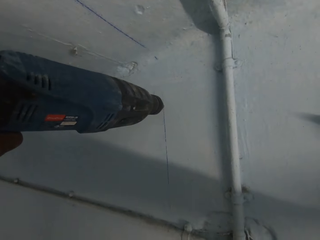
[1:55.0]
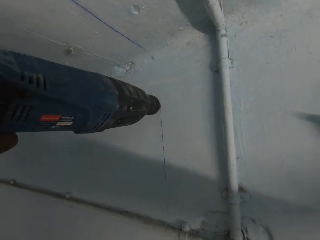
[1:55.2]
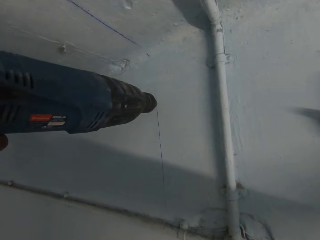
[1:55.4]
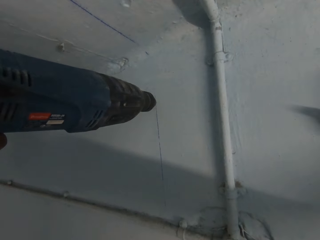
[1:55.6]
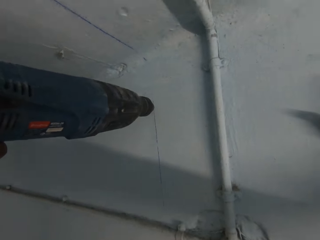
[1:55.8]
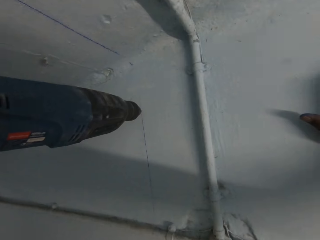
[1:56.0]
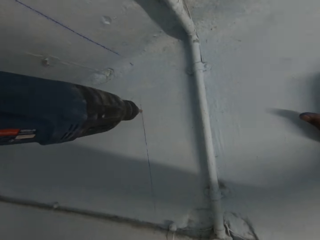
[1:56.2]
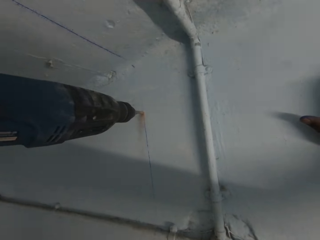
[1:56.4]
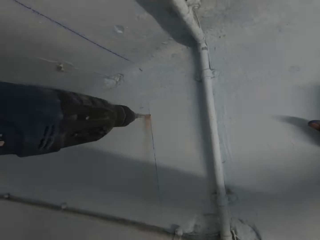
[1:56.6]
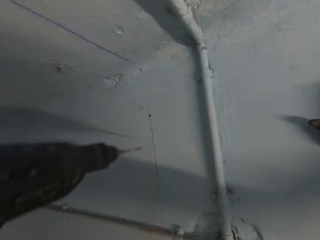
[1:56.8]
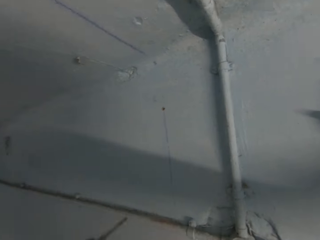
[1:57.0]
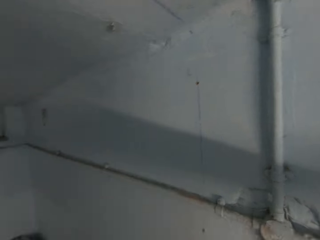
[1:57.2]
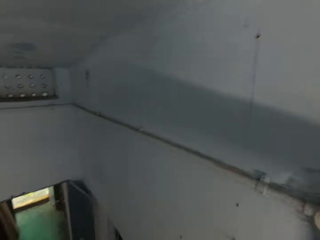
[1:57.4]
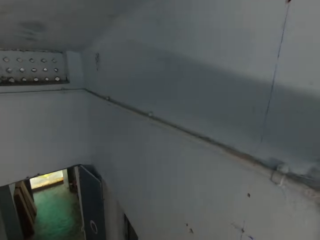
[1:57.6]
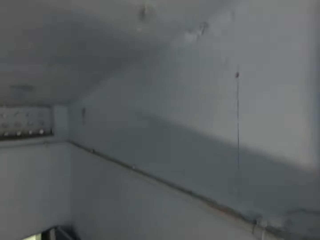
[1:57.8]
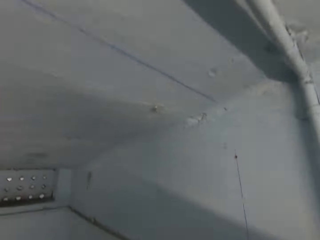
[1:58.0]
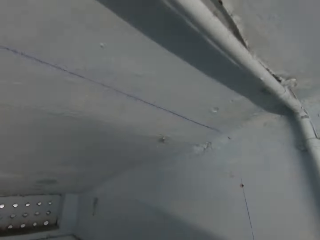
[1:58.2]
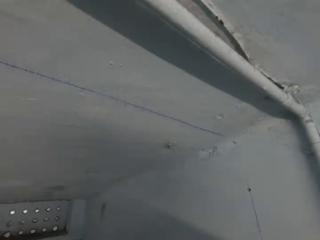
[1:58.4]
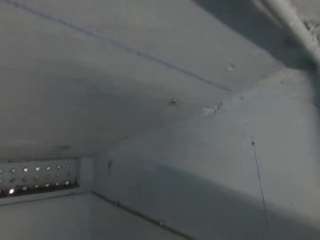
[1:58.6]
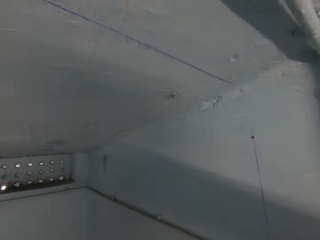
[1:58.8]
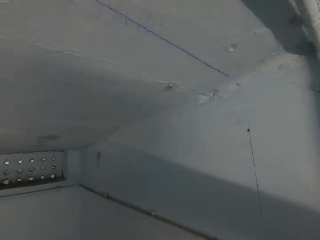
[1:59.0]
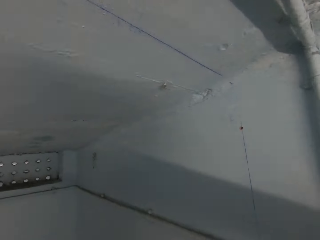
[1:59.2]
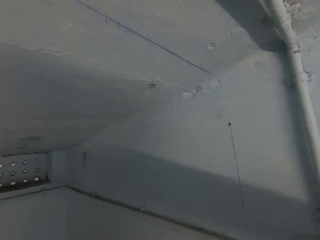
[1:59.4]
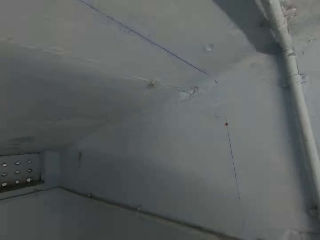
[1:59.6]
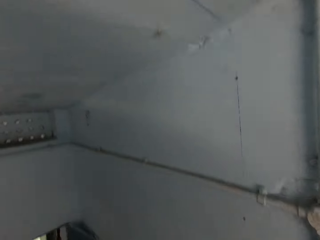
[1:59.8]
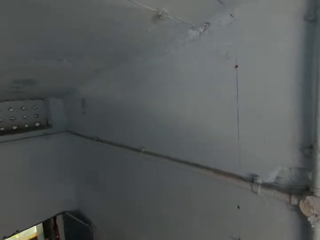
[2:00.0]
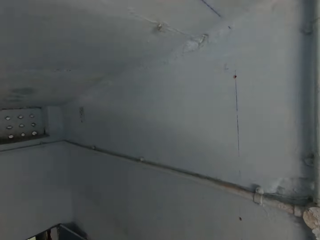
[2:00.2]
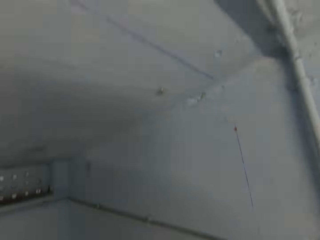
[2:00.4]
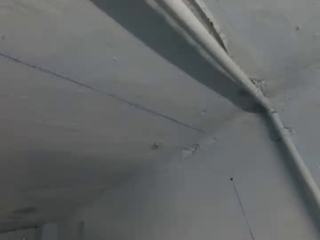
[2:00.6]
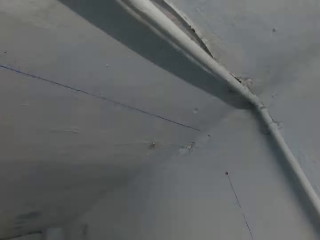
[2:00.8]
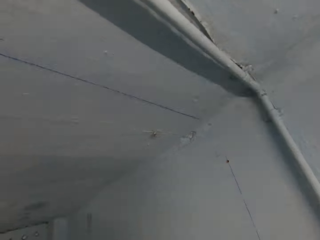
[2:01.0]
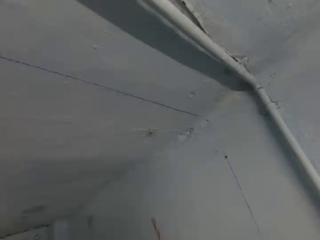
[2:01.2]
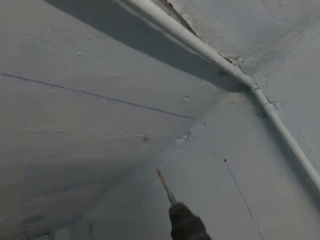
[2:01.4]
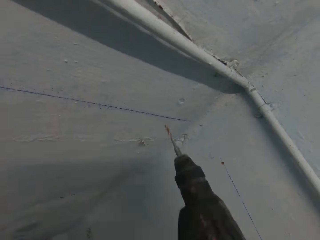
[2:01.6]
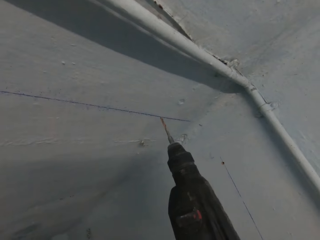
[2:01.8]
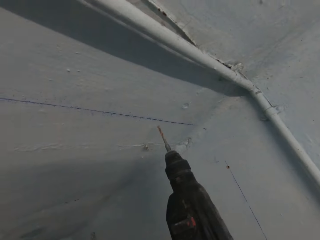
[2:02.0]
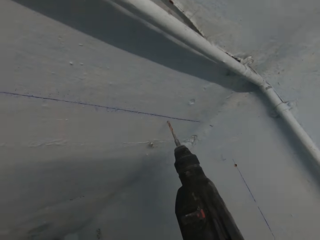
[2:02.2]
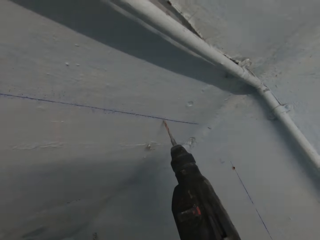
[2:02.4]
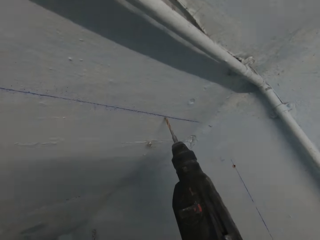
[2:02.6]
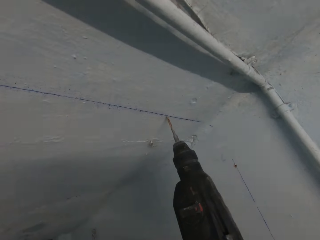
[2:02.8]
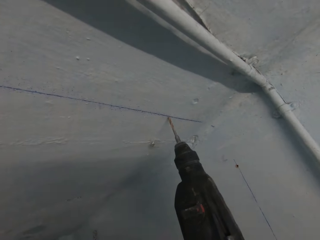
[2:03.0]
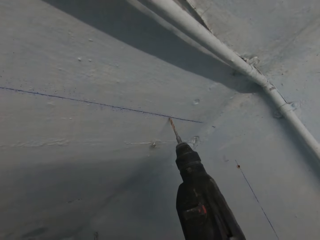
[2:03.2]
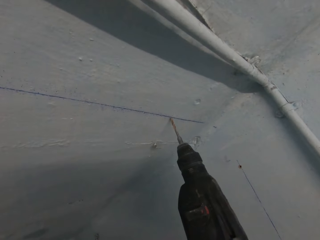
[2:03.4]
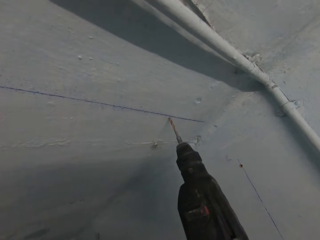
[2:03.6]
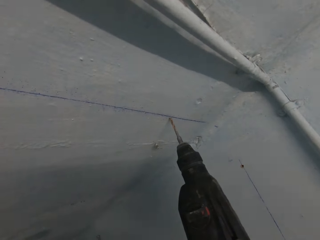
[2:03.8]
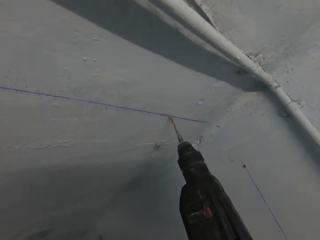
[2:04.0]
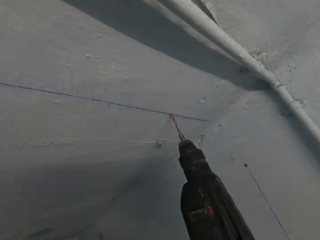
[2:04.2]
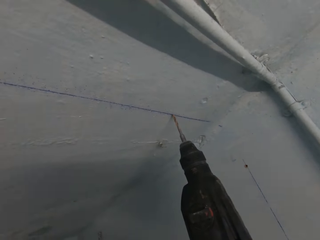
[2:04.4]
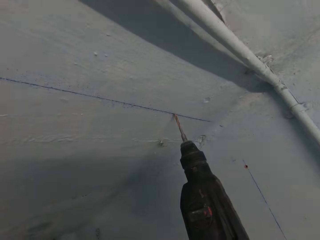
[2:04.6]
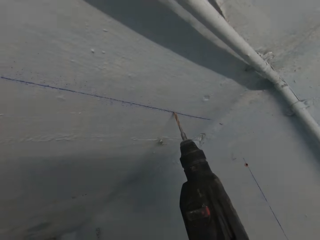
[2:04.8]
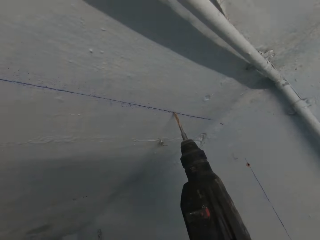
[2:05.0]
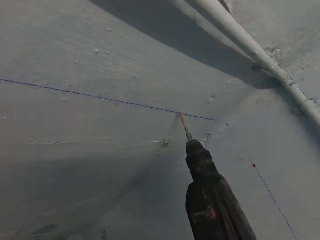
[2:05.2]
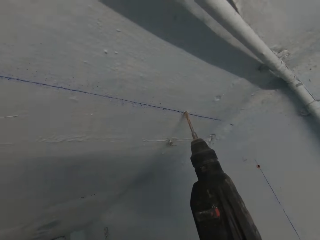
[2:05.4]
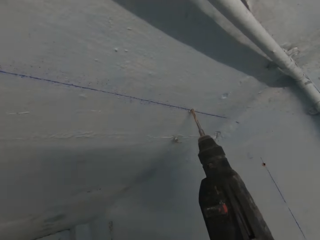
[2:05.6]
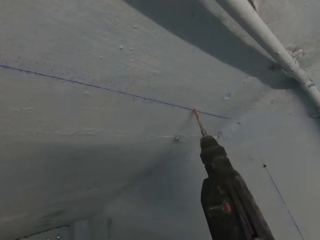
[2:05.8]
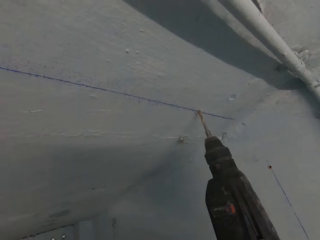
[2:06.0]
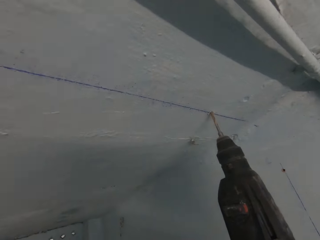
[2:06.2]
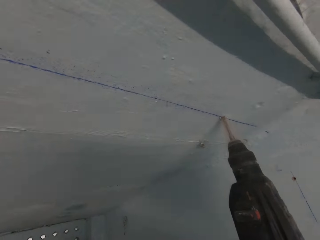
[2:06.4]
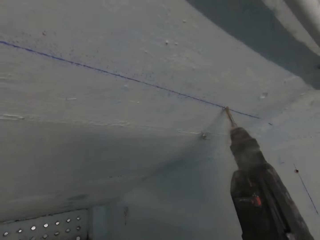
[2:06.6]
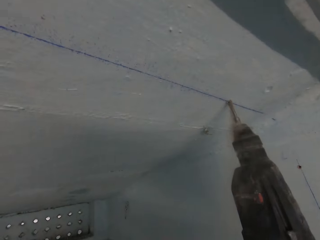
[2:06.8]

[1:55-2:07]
The camera wearer drills a hole into the wall or roof with the power drill in his right hand.

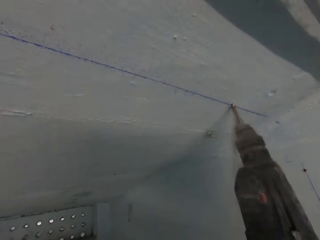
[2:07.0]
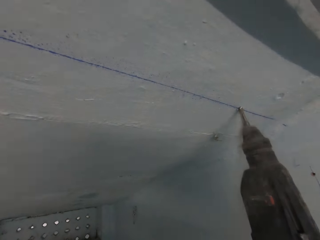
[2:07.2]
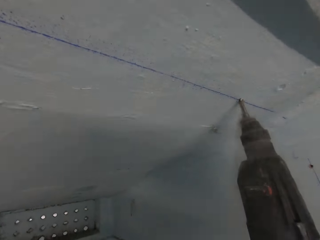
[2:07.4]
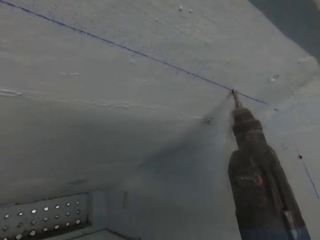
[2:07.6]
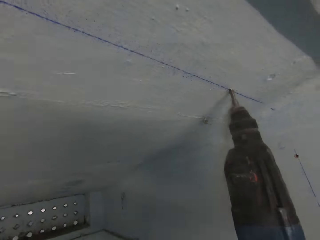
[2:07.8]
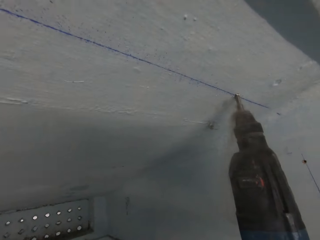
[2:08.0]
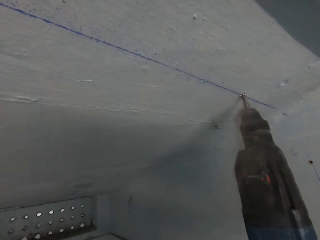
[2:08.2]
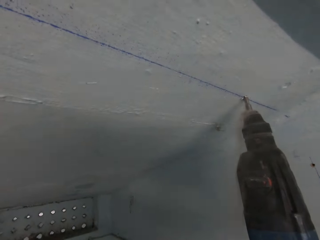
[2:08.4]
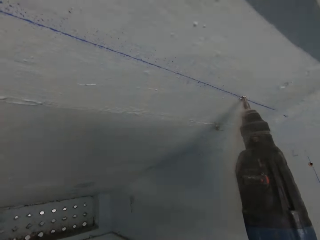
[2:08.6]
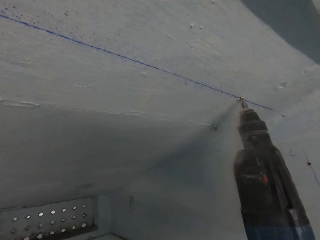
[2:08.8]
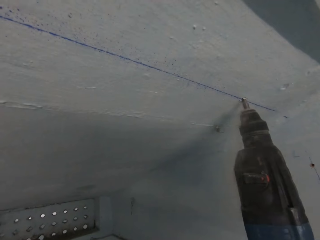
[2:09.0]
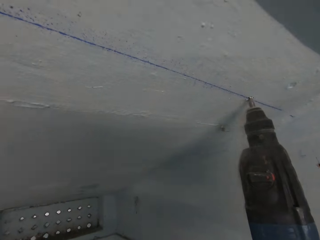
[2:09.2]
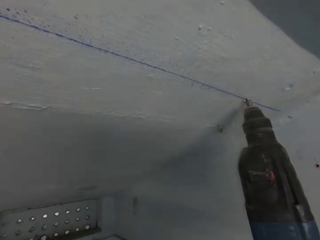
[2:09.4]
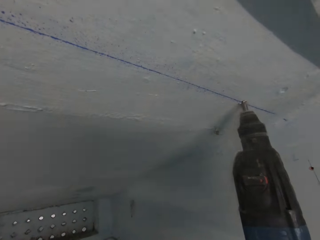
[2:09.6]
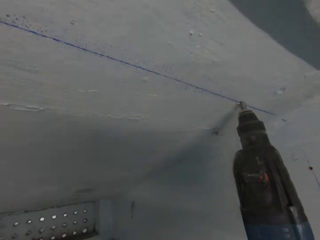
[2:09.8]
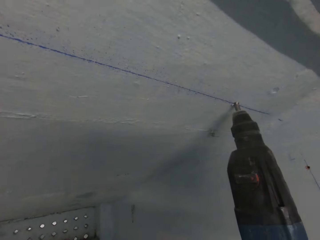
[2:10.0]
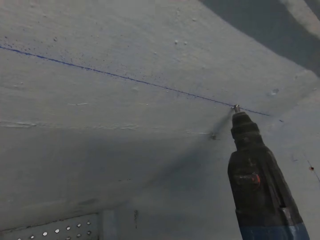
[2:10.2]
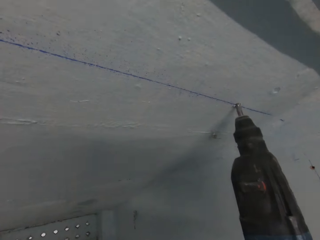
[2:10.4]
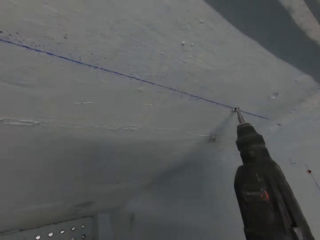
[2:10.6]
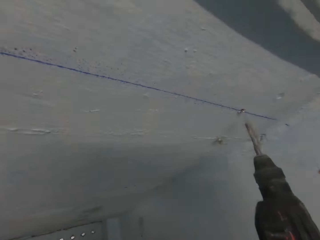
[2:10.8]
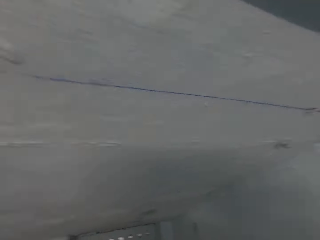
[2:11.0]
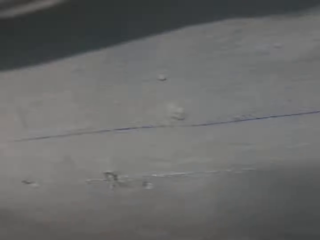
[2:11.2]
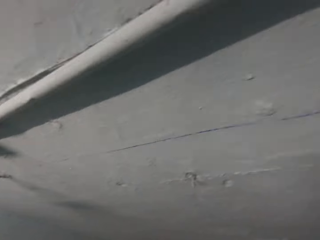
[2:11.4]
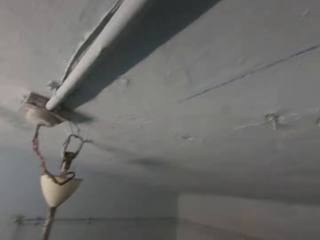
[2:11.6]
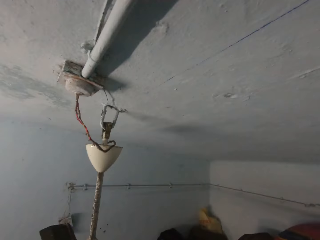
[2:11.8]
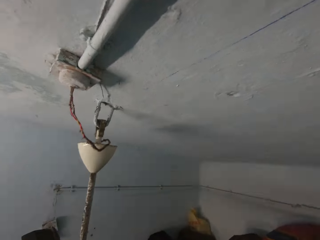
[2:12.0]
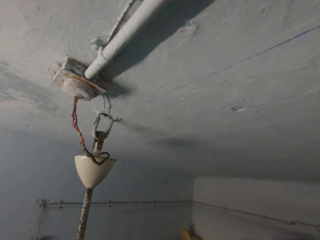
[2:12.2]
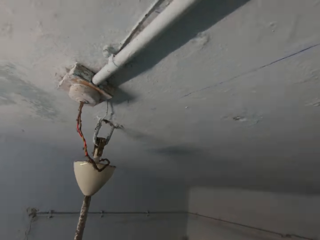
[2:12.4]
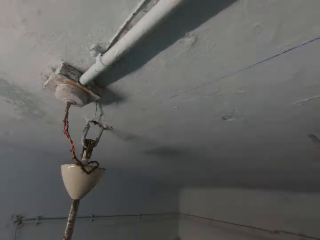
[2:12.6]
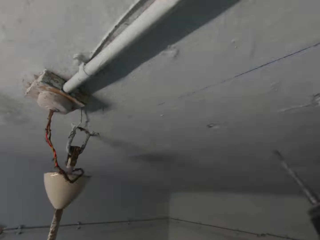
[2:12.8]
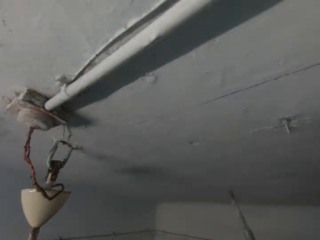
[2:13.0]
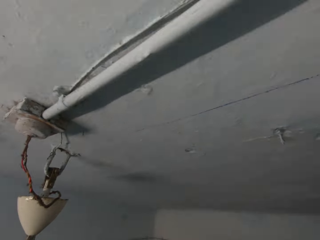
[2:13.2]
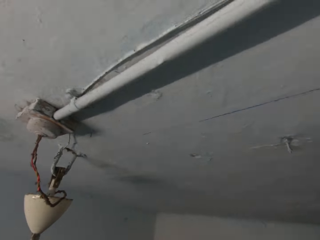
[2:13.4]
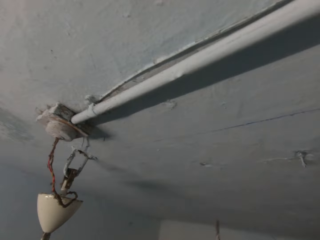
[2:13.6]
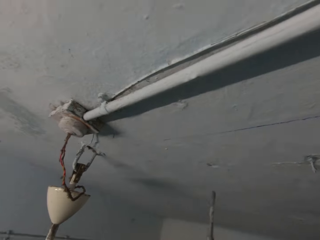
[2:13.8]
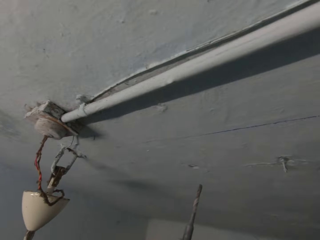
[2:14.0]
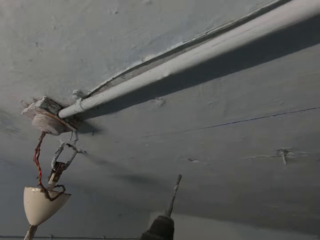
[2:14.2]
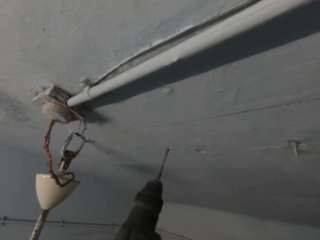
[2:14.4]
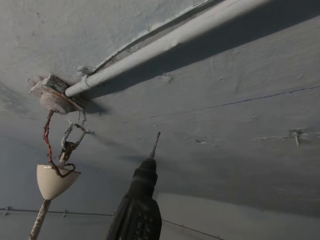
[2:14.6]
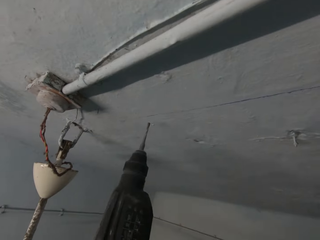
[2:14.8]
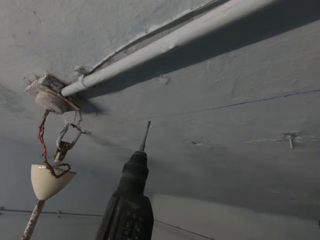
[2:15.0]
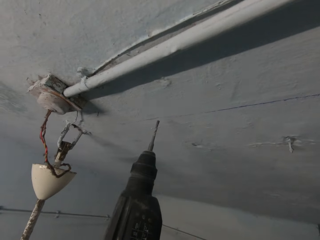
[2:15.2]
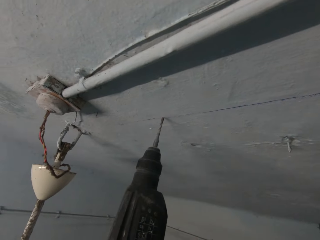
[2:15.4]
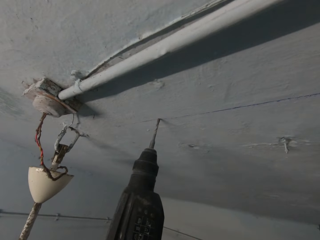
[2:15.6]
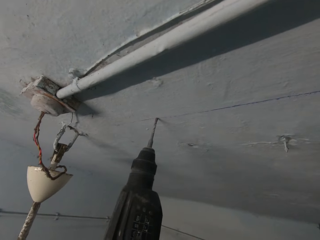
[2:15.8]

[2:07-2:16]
The camera wearer drills a hole into the wall with the power drill in his left hand.
